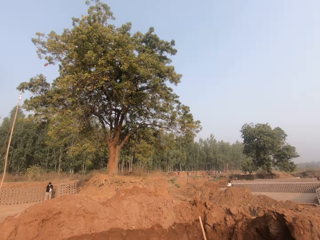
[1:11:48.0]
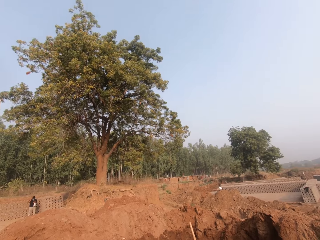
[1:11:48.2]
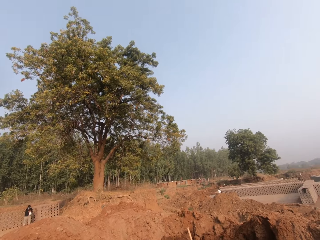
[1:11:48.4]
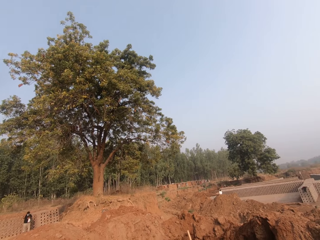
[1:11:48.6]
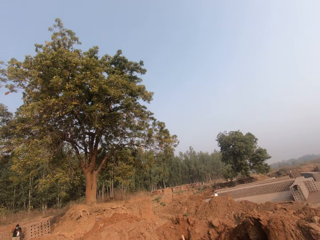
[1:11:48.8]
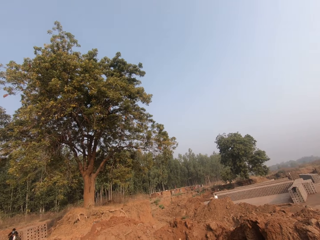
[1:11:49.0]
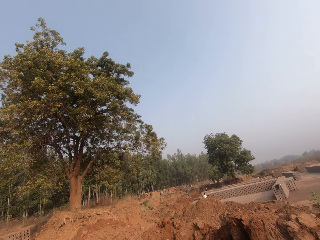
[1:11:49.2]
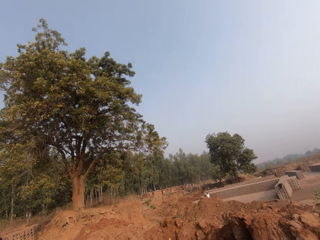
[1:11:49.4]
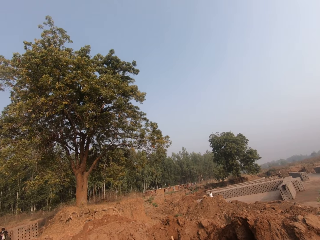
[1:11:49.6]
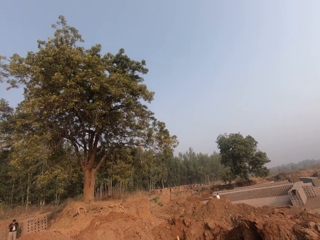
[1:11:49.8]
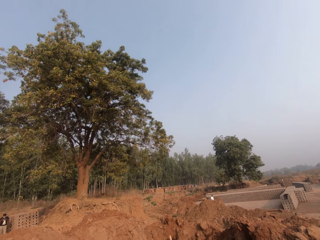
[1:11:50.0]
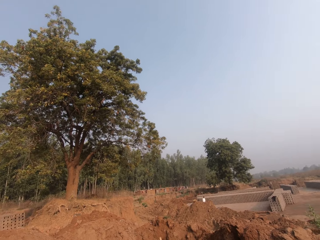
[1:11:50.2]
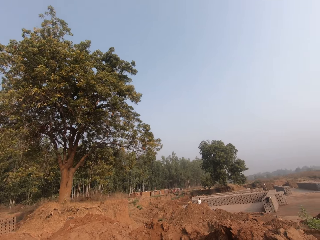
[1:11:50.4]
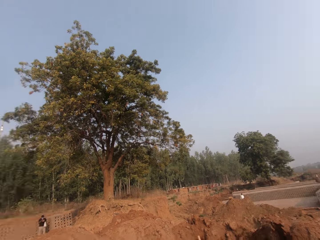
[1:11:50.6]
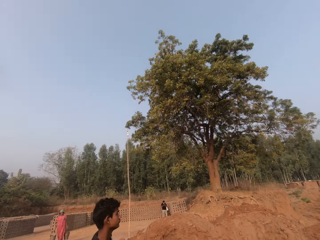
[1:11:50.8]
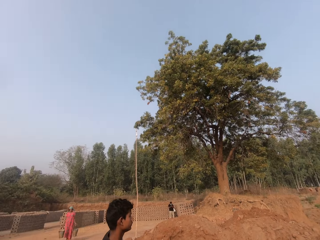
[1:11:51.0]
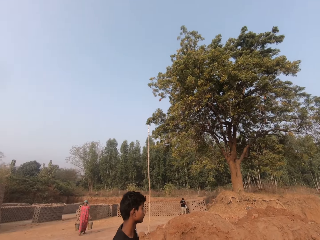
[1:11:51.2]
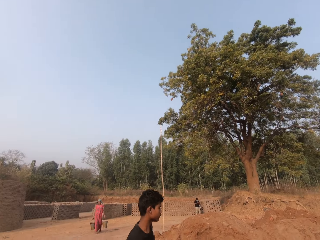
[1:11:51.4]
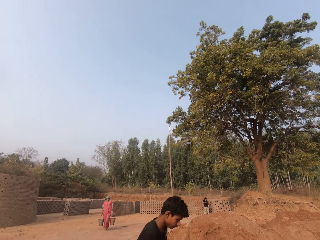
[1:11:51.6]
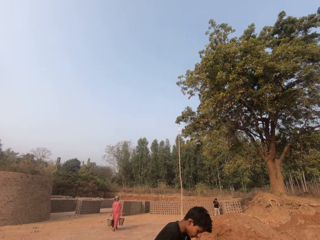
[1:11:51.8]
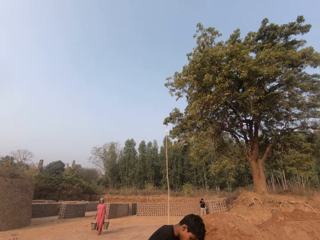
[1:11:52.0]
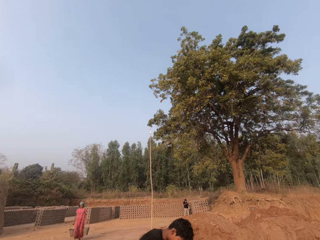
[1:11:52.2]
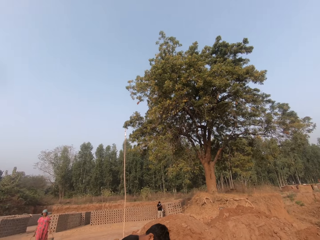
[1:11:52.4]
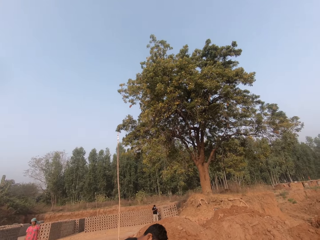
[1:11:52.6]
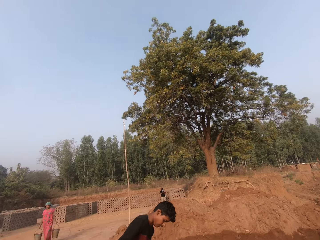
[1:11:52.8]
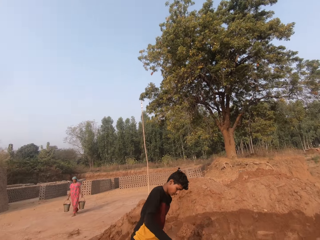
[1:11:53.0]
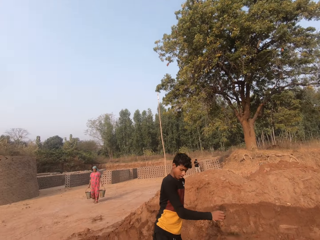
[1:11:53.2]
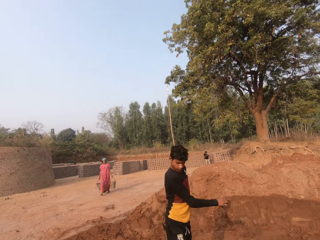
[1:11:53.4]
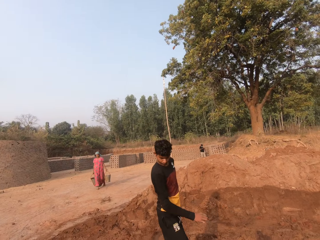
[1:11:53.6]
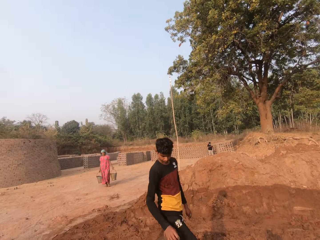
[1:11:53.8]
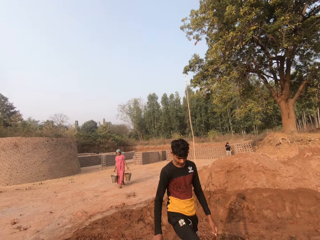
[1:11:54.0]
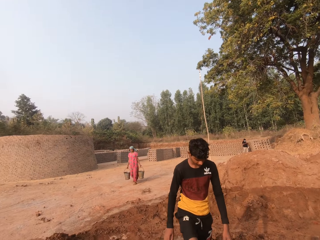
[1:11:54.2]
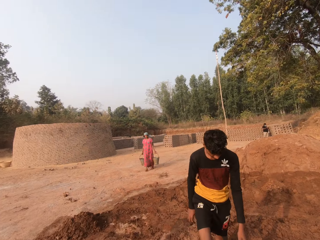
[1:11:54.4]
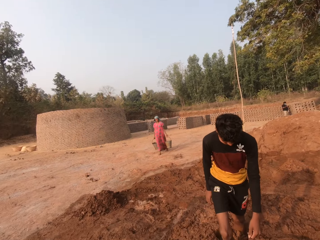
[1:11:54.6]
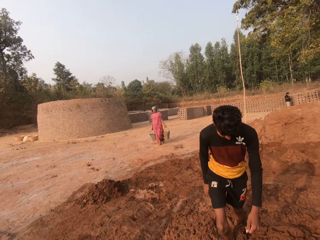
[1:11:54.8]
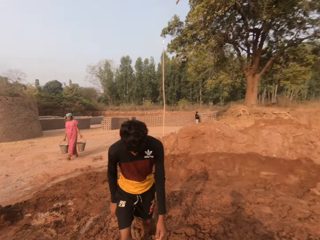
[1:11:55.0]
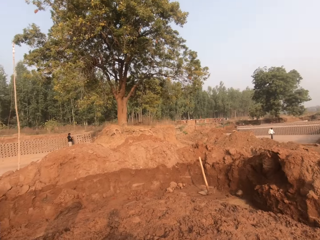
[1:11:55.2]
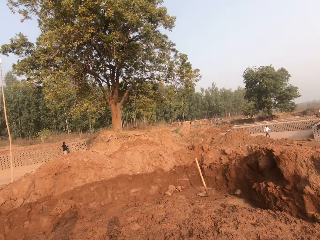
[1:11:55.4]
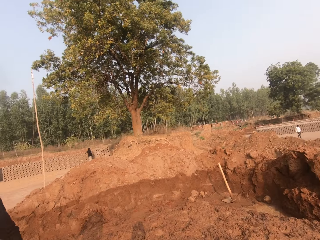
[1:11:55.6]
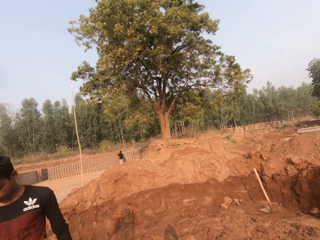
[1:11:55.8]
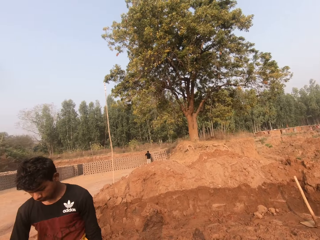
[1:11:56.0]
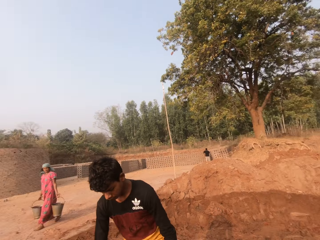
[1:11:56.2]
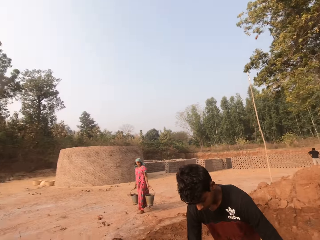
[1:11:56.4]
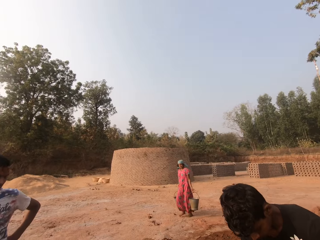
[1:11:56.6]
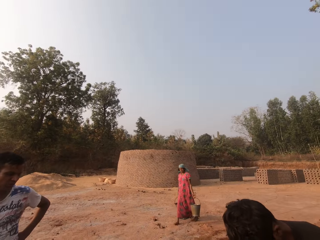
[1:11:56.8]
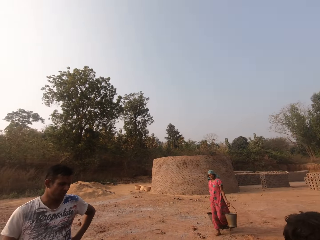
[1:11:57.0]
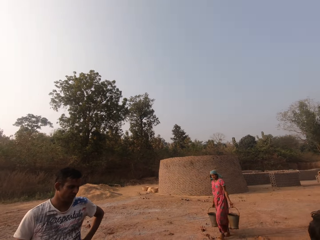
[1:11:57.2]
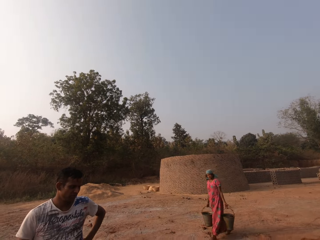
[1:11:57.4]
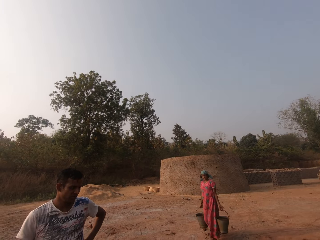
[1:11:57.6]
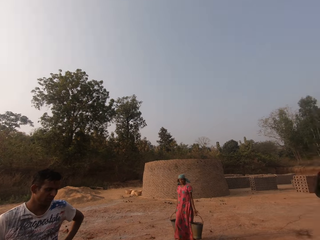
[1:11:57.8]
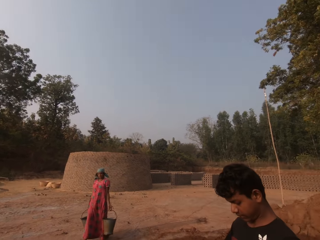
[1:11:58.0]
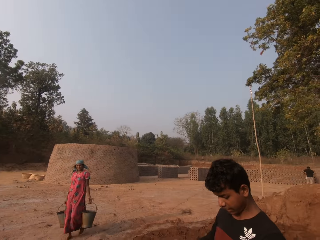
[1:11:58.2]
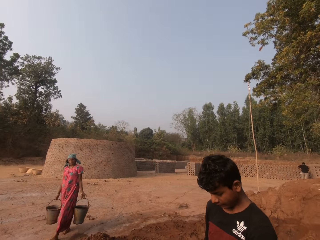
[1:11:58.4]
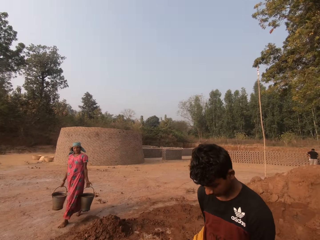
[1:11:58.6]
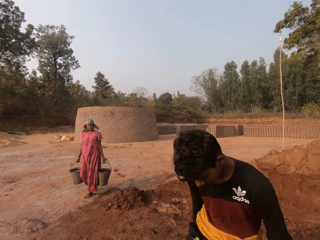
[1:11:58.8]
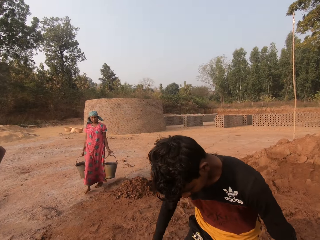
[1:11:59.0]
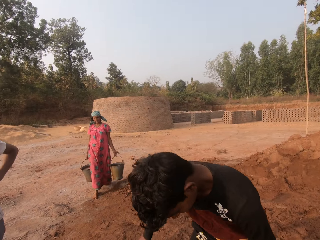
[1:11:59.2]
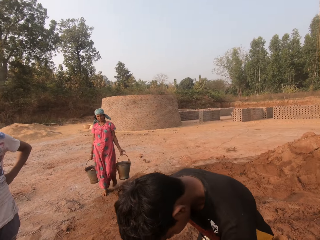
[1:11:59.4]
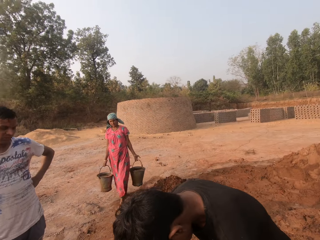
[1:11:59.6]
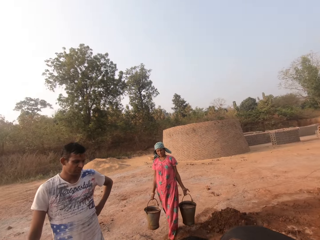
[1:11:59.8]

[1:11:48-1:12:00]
The woman walks towards the camera wearer with two buckets of water in both hands. The camera wearer looks at the woman.

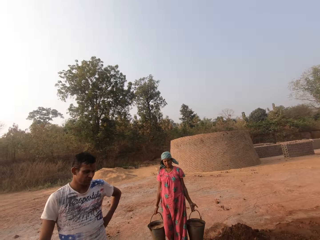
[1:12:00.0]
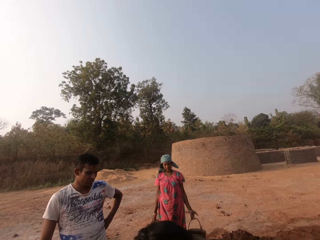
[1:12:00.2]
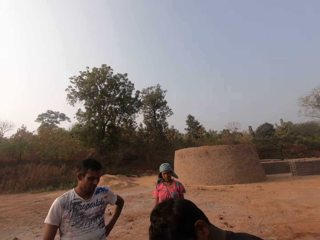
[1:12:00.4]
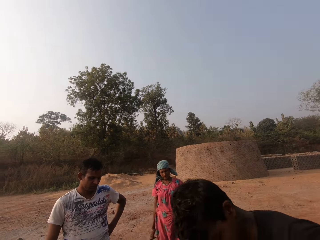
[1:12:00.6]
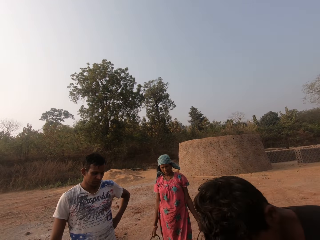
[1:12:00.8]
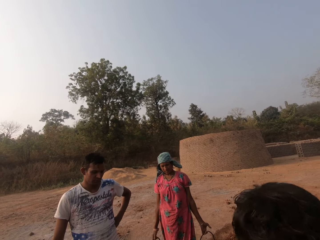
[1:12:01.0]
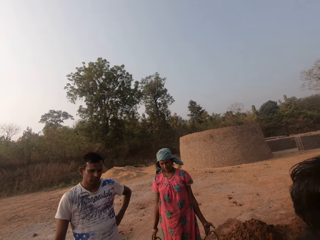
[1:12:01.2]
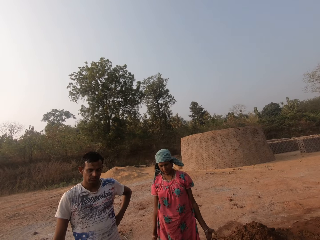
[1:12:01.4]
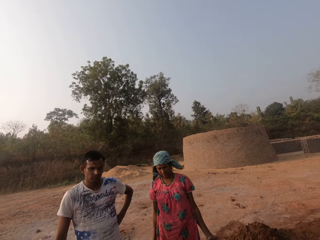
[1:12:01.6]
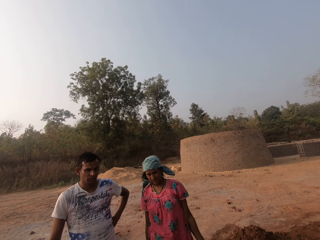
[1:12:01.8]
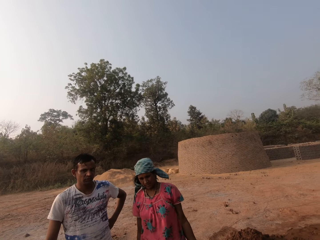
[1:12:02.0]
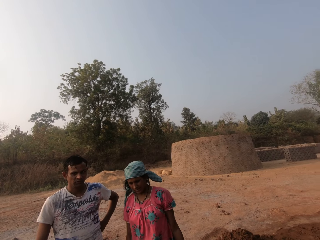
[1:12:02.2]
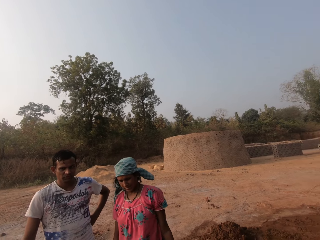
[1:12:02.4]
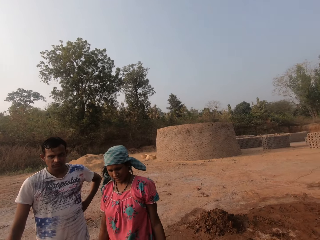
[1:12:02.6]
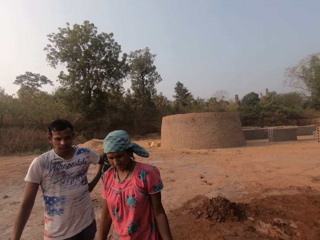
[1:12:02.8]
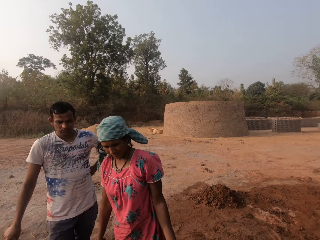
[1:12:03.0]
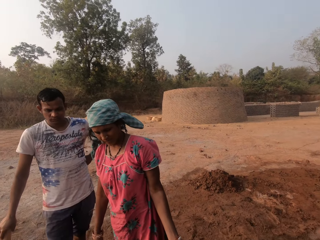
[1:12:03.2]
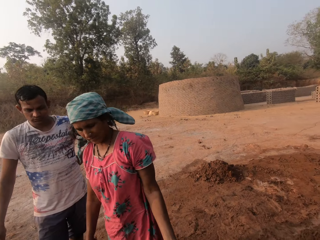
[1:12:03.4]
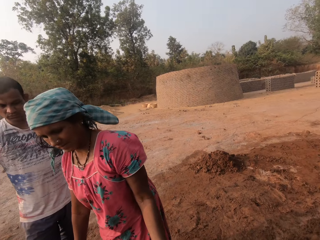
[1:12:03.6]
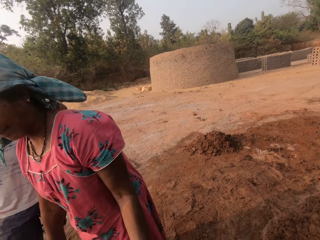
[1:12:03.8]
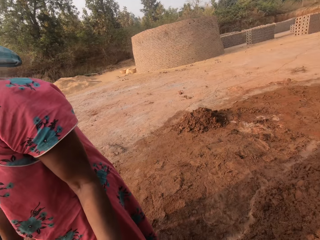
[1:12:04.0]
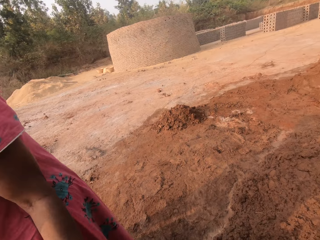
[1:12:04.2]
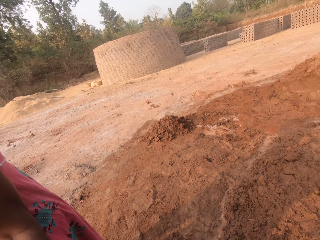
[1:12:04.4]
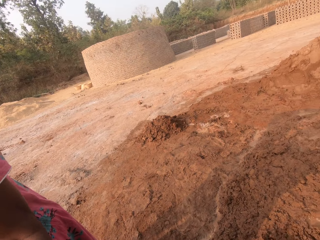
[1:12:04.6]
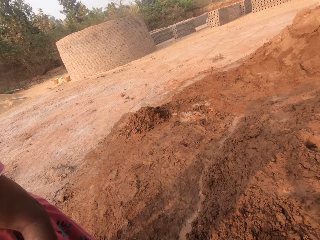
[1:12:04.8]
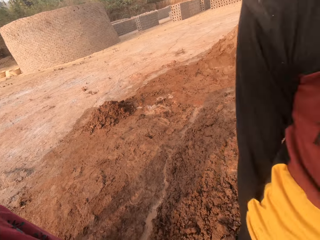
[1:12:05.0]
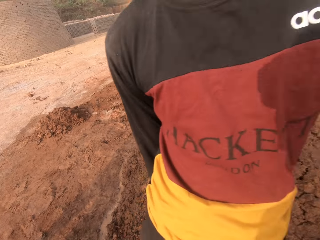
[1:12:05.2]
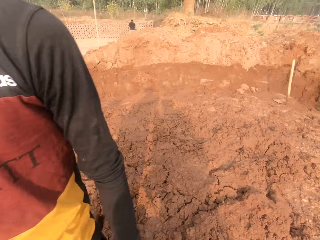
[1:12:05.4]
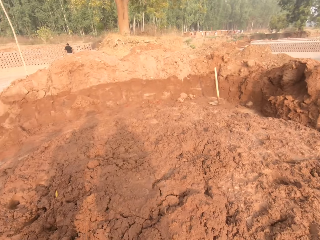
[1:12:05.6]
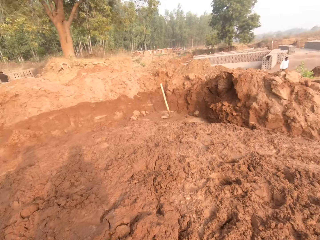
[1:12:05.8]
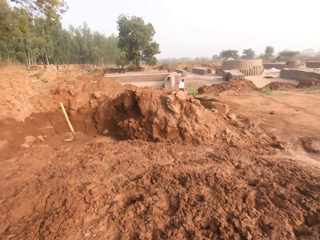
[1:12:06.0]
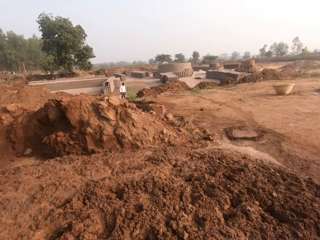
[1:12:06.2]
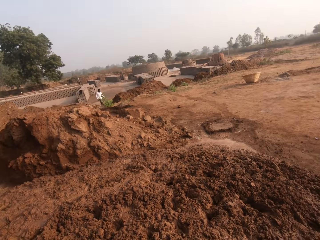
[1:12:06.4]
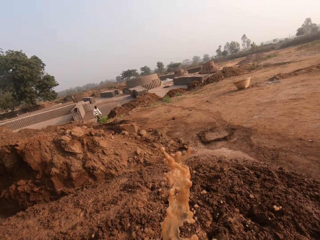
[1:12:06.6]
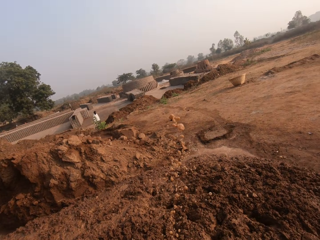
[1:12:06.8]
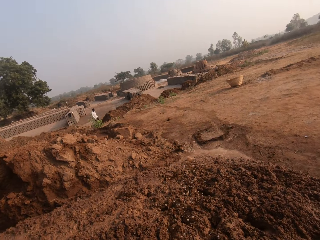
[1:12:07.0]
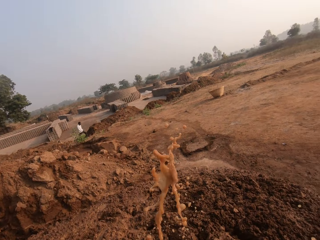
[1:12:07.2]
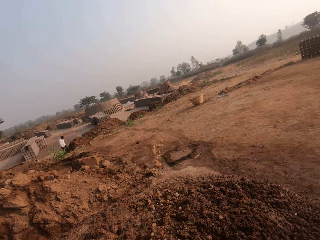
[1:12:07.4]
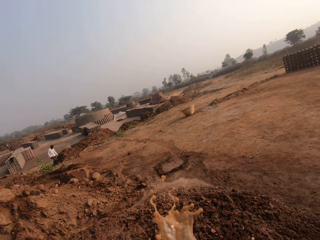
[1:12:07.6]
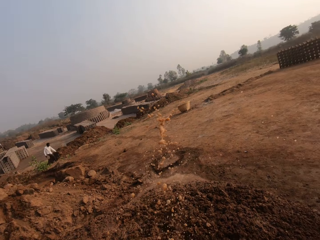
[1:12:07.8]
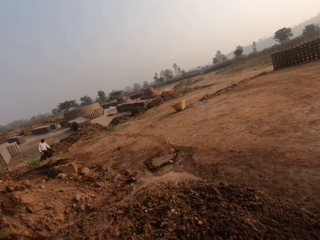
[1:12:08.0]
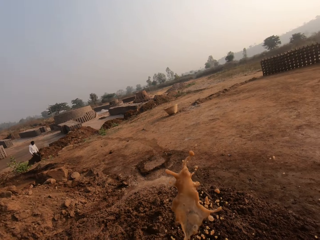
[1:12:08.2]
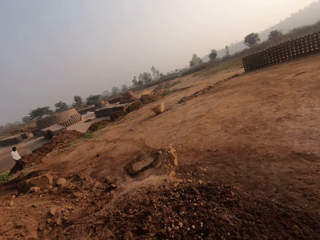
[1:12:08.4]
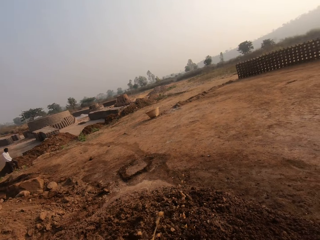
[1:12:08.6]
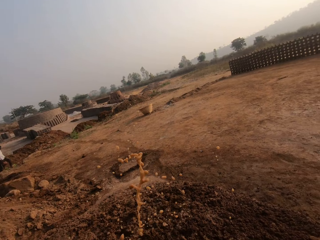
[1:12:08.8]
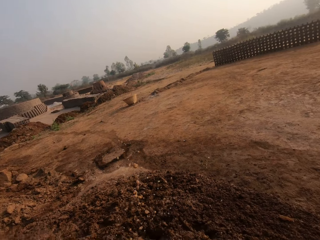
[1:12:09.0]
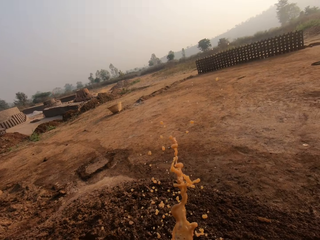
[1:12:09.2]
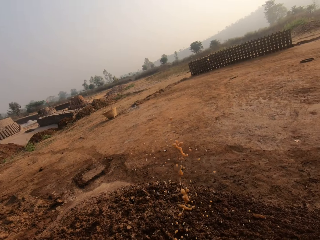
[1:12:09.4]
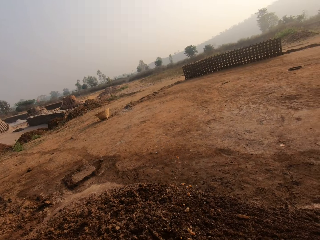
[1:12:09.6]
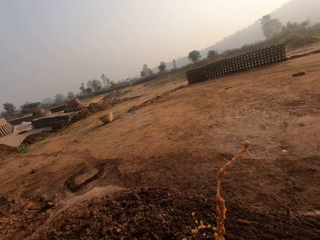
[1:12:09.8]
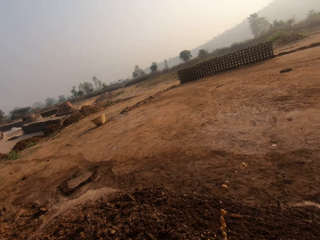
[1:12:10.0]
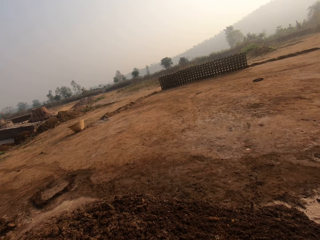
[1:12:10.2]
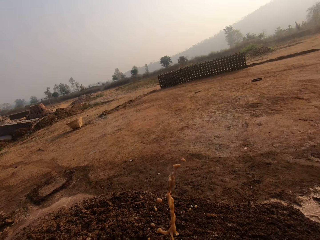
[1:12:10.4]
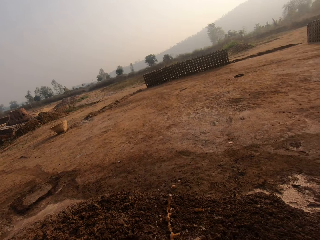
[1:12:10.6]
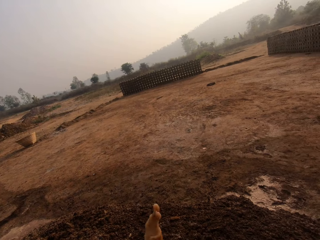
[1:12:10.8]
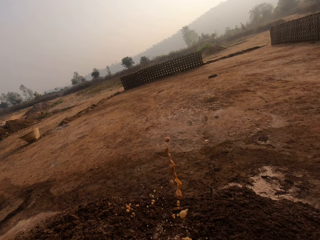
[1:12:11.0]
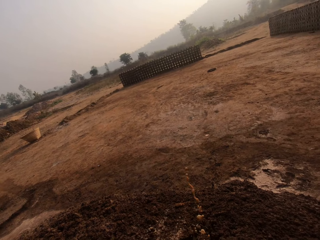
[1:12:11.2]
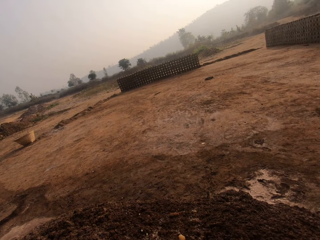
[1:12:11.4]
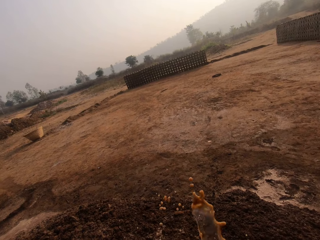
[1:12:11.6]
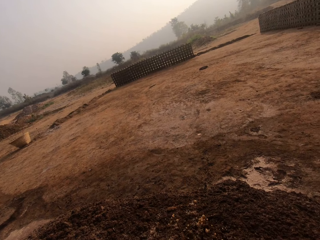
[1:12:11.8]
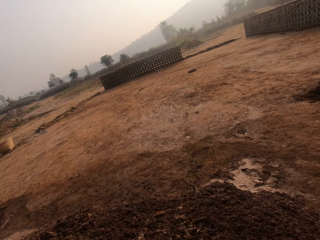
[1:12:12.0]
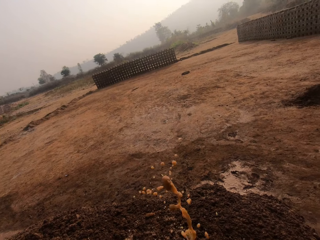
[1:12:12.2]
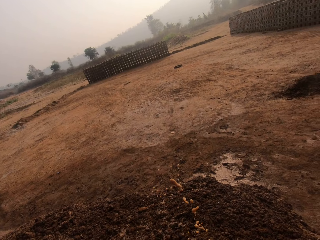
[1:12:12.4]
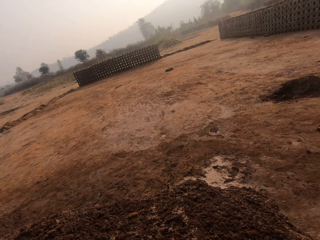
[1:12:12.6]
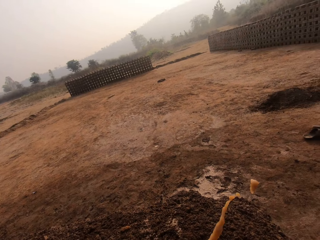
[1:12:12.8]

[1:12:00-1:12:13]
The camera wearer picks the bucket of water from a woman. The woman drops the buckets of water in both hands on the ground. The camera wearer waters the mud on the ground with water from the bucket in his left hand with his right hand.
